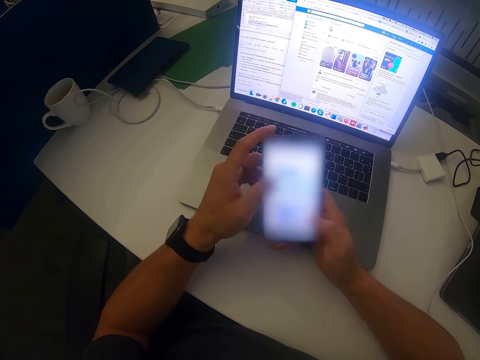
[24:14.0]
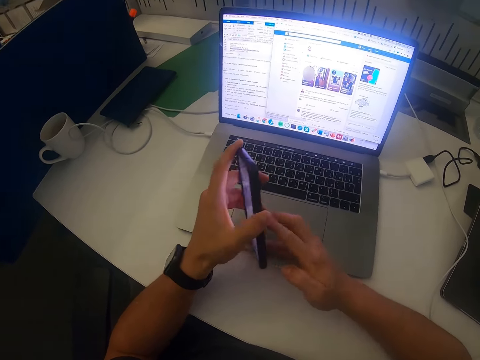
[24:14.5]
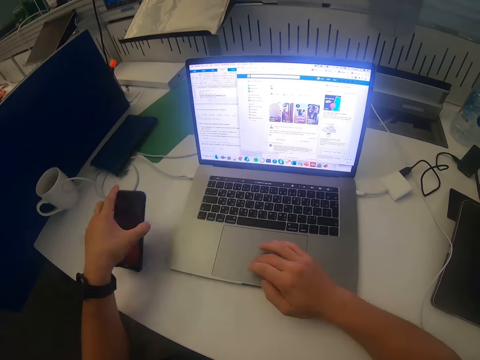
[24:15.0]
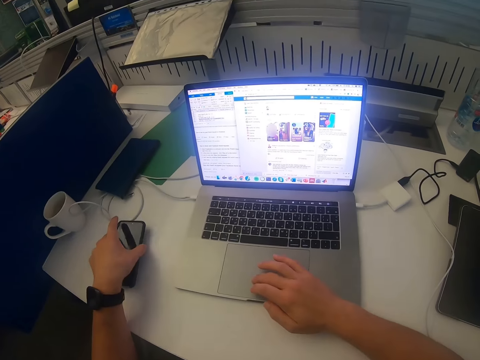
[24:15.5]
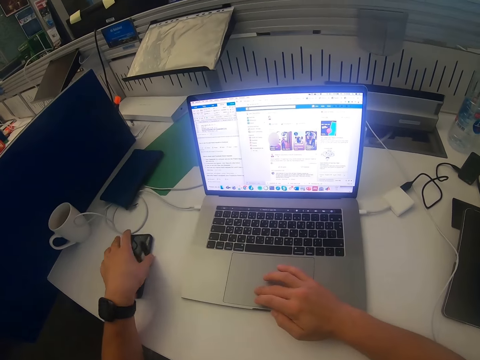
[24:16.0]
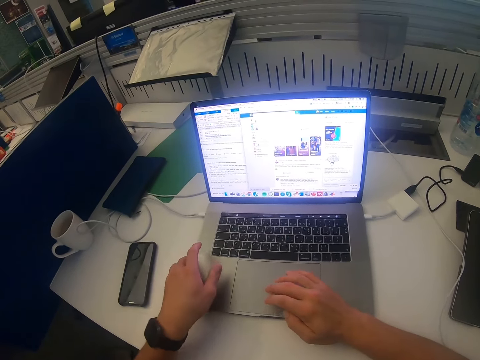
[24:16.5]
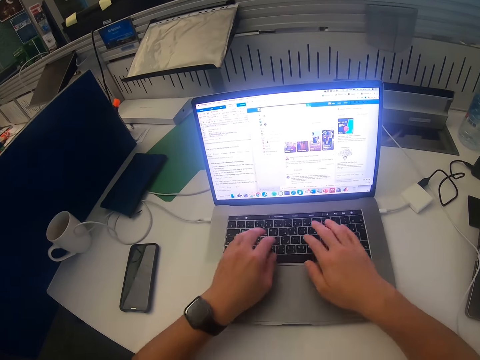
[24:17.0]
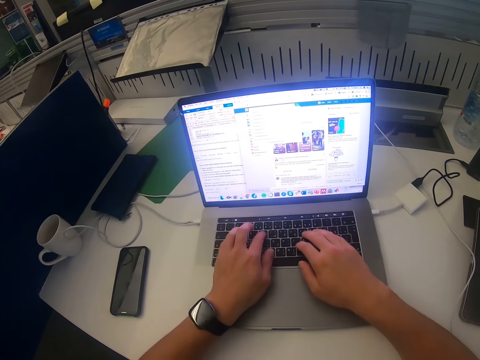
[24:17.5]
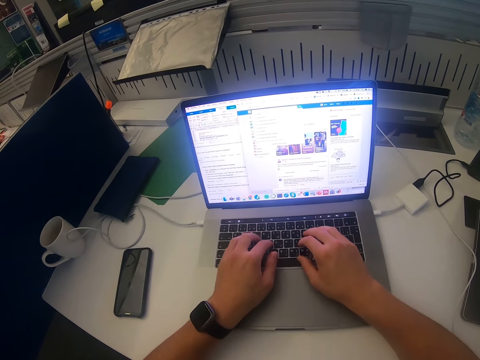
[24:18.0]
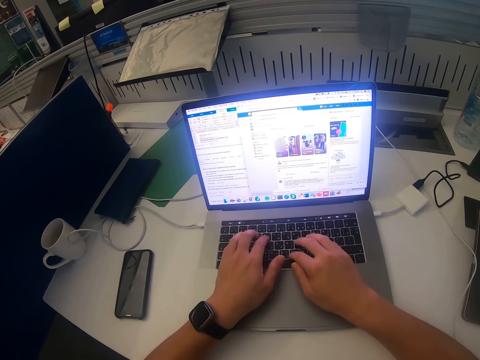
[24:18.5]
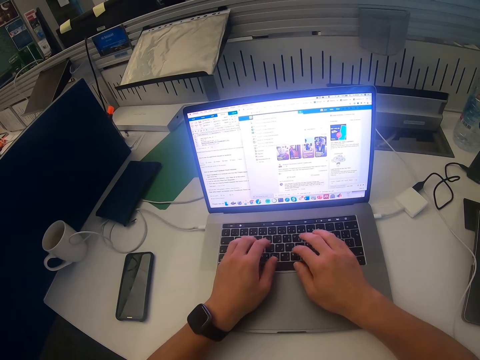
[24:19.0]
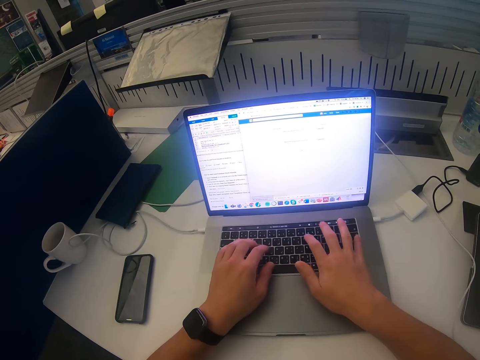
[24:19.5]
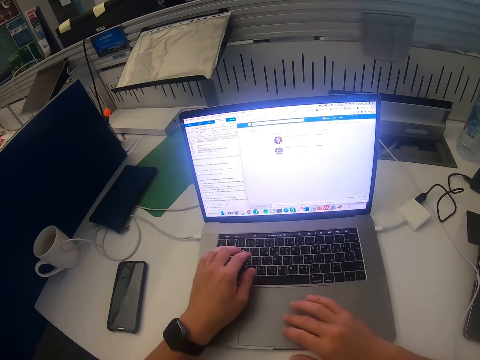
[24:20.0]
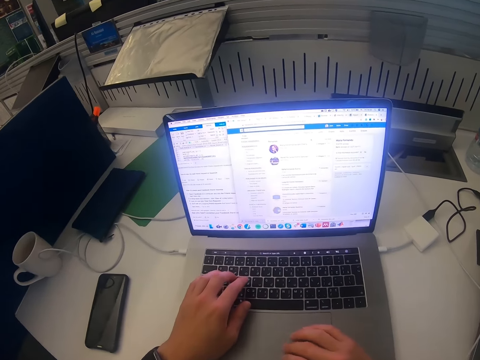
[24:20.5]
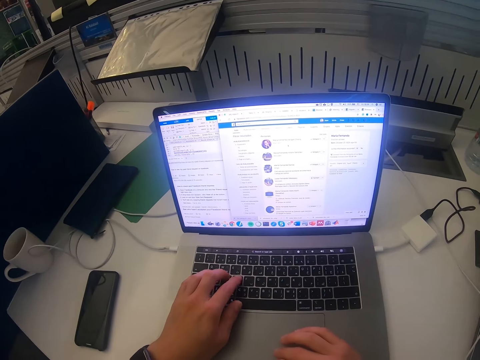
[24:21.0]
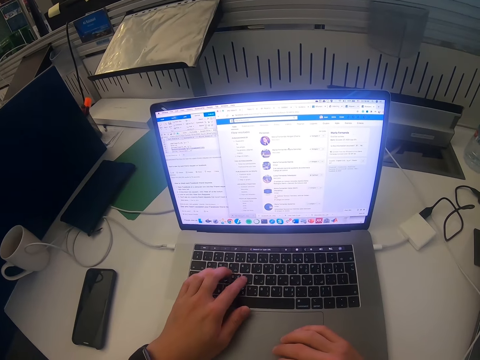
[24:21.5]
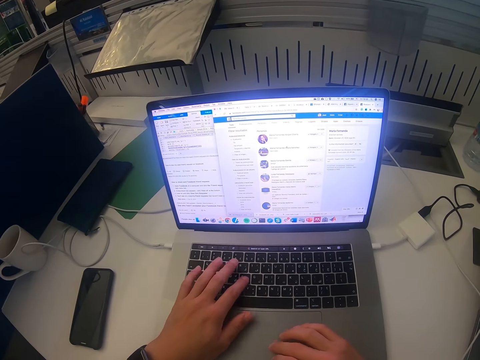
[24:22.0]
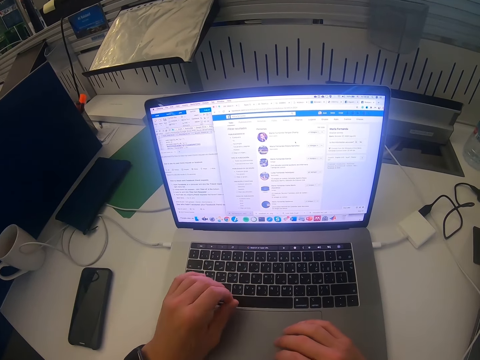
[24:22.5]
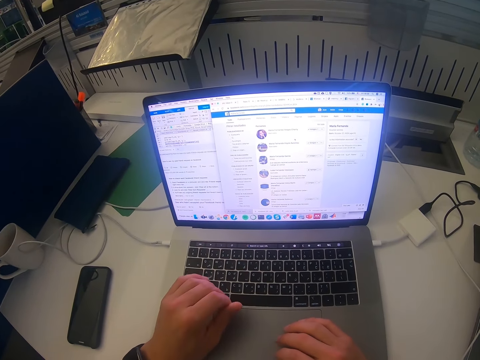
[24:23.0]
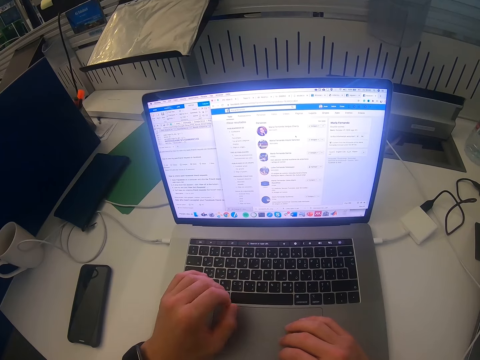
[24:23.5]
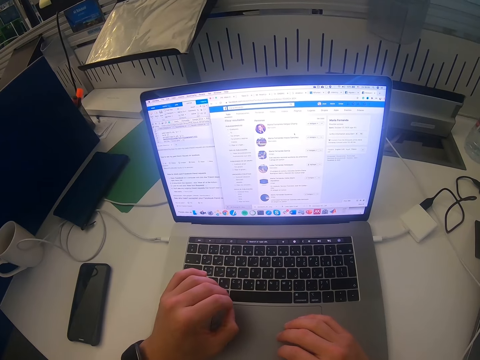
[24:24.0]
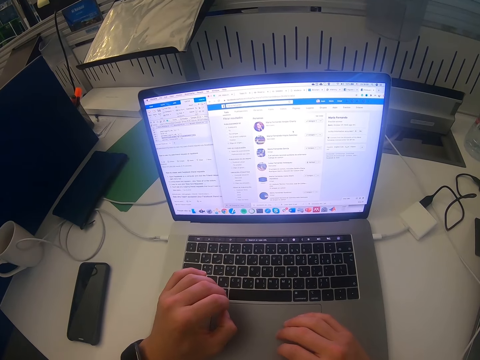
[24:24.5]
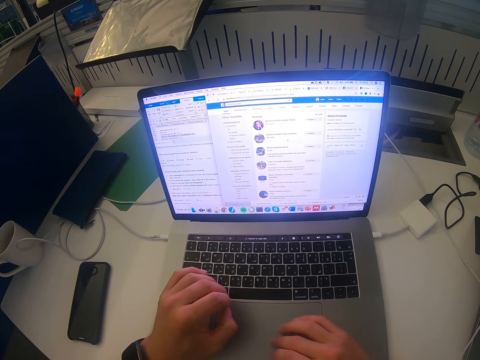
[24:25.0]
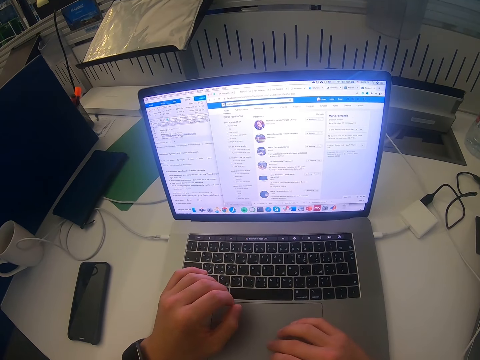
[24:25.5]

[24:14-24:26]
The camera wearer puts the phone on the table. They scroll the laptop. They operate the laptop. They type using the laptop. They scroll the laptop.

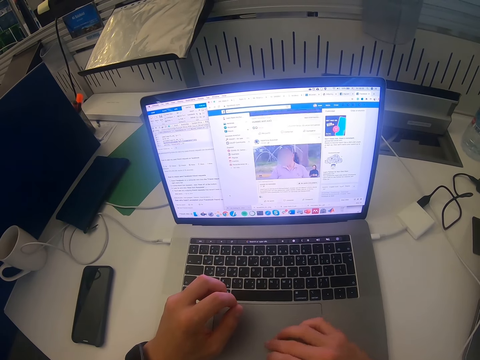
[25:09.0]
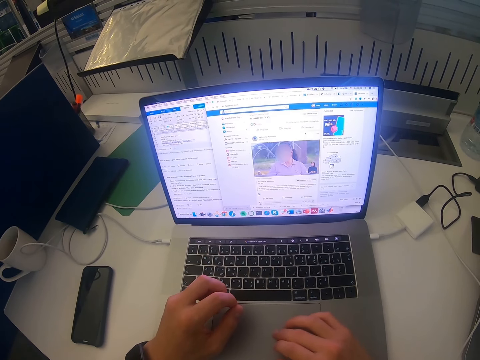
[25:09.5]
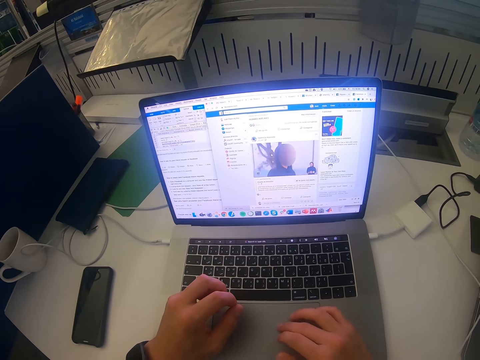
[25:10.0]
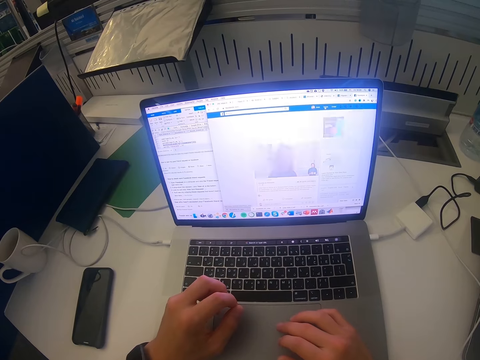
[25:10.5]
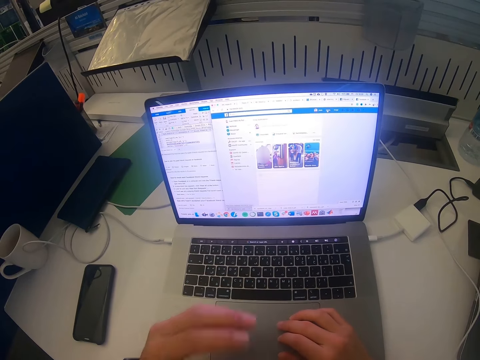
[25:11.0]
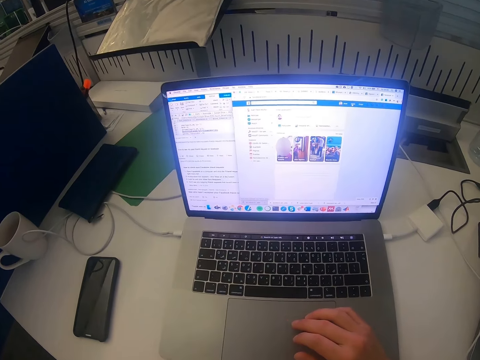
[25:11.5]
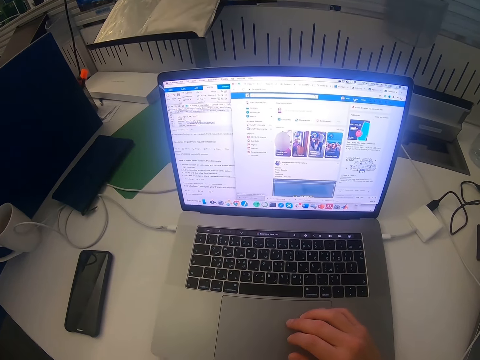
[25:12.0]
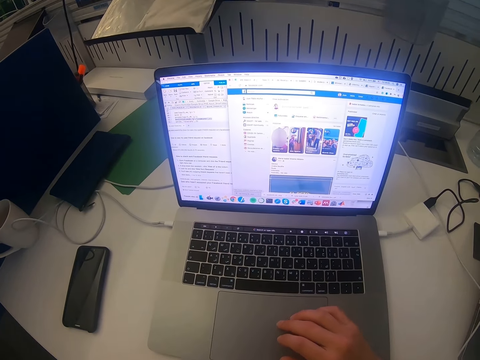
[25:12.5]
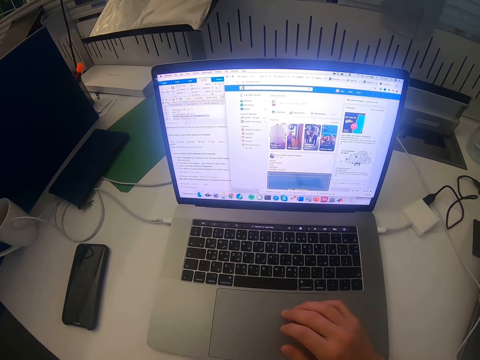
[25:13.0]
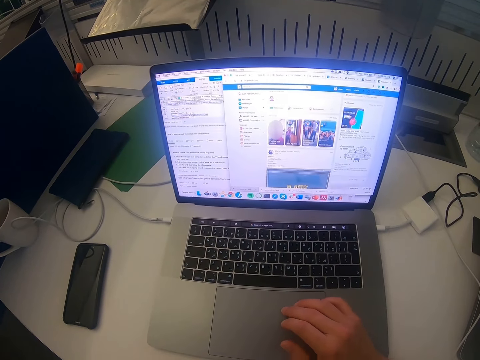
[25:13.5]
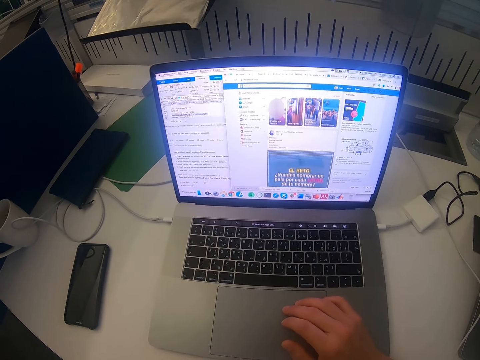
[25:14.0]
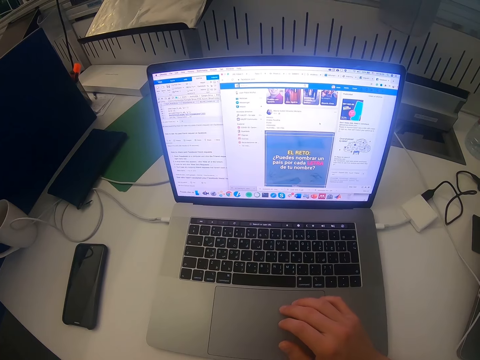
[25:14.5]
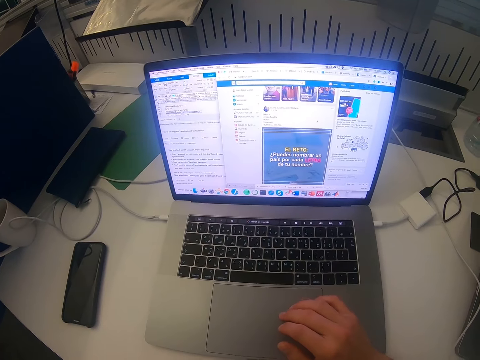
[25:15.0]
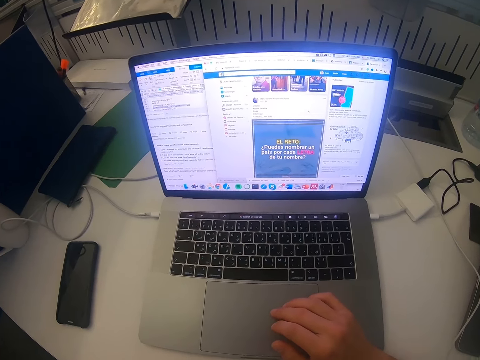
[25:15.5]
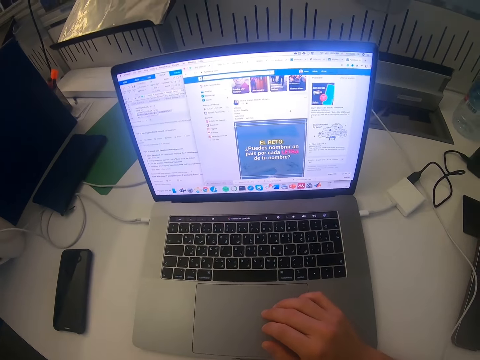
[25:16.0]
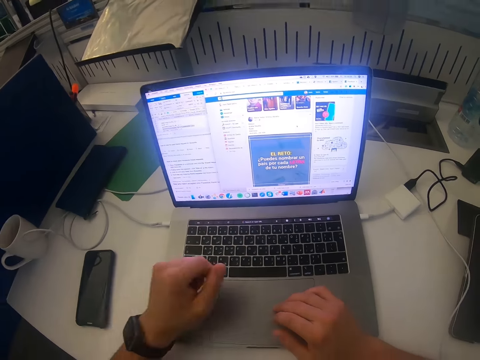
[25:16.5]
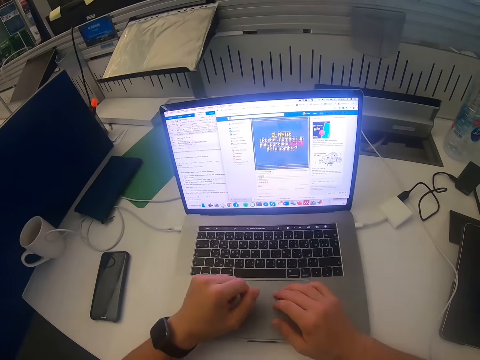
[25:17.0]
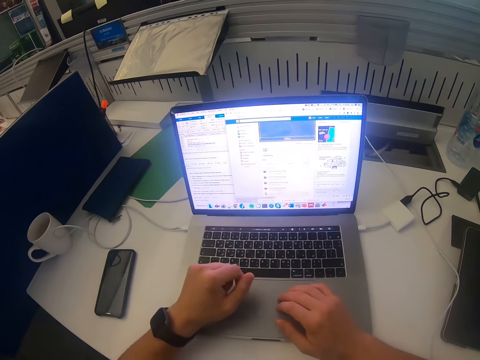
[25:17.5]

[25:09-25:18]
The camera wearer lifts up the hand. They scroll the laptop. They put the hand on the table.

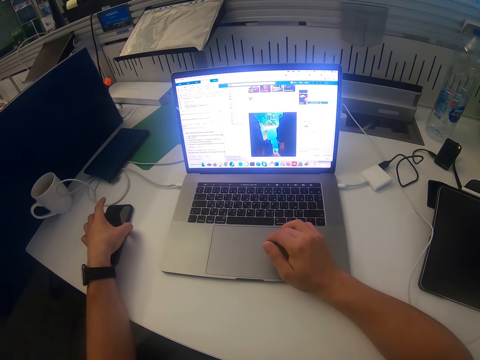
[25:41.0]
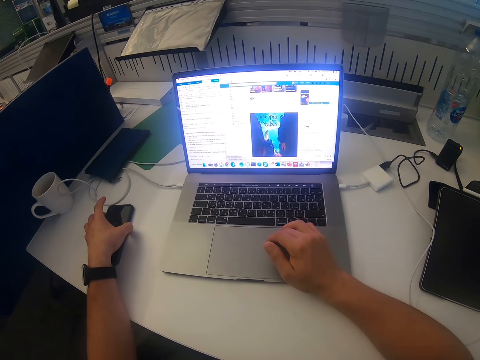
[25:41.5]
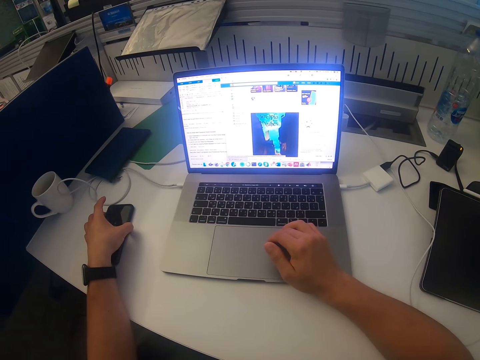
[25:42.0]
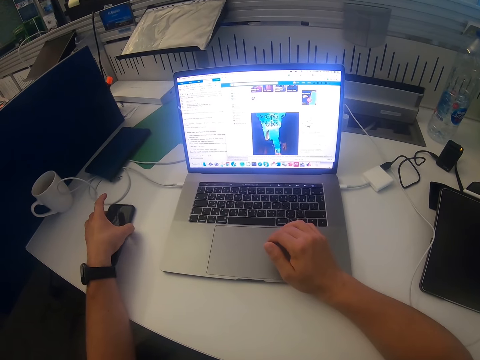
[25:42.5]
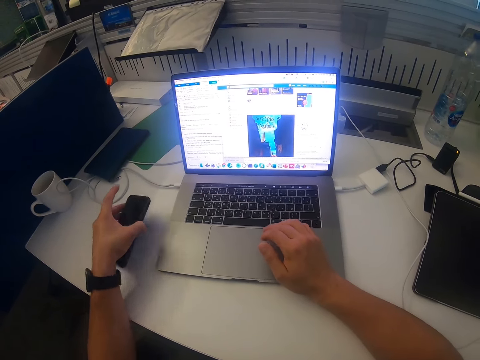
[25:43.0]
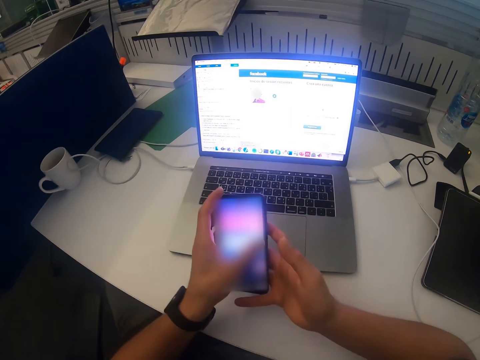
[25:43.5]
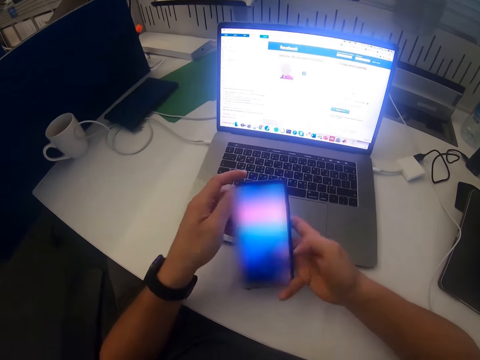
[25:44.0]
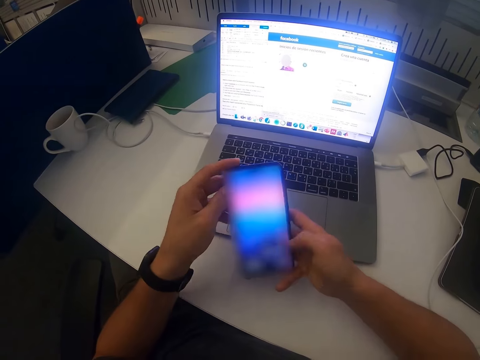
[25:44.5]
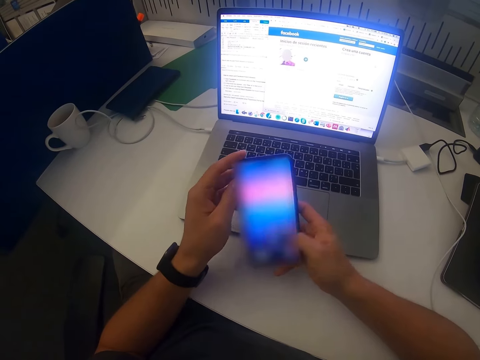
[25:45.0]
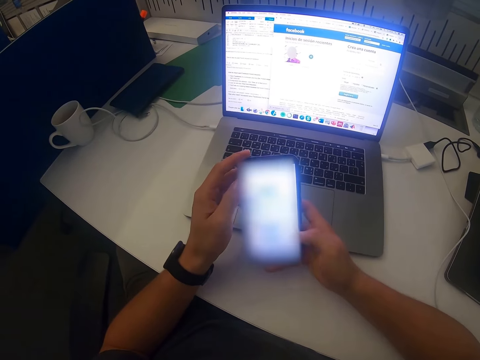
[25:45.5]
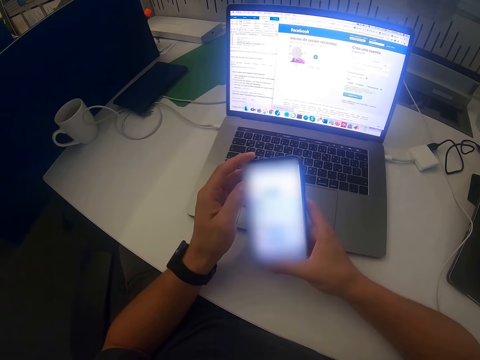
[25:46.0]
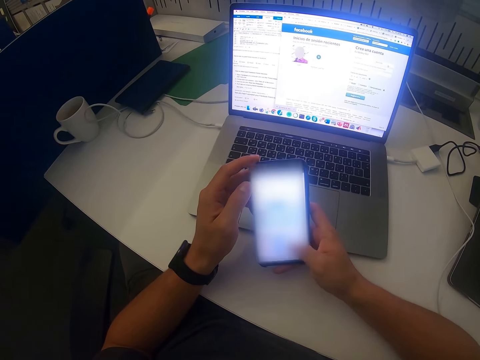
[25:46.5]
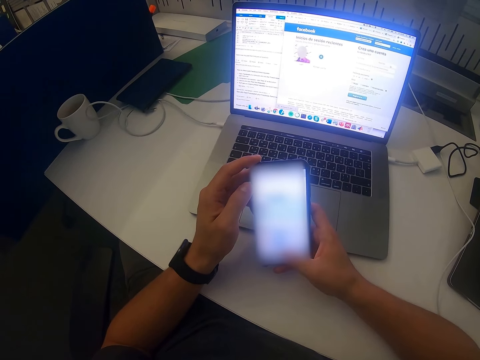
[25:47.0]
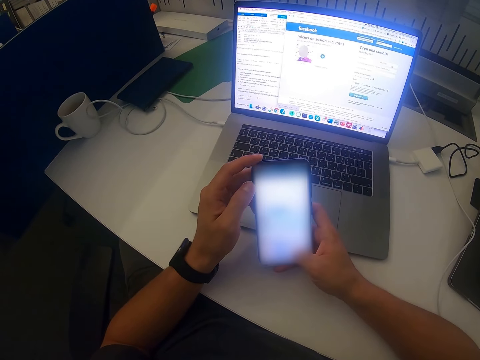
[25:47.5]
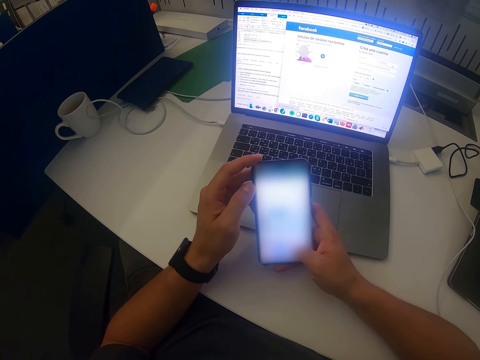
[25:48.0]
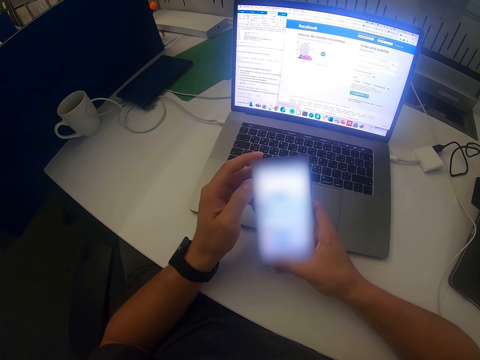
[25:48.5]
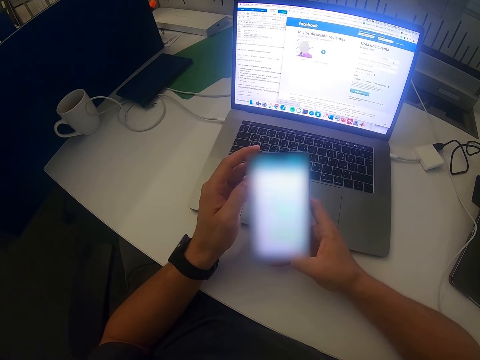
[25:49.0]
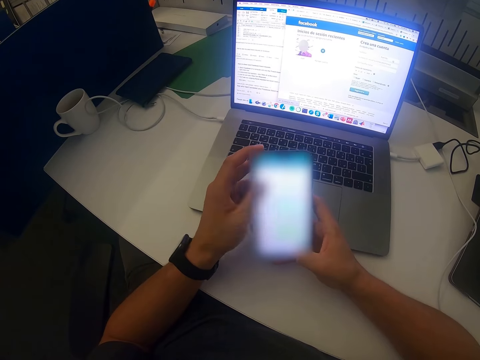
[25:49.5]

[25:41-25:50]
The camera wearer takes the phone. They operate the phone. They scroll the phone.
